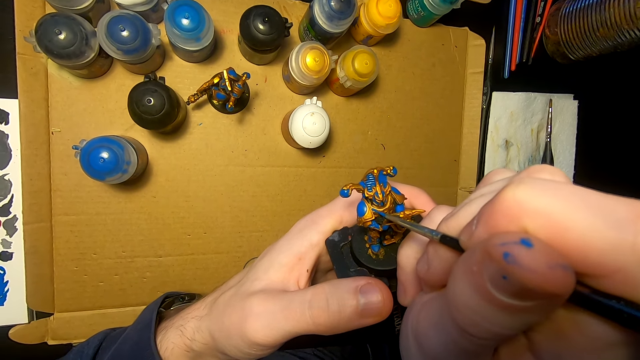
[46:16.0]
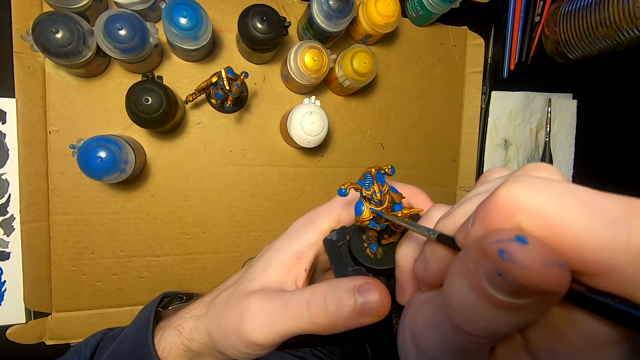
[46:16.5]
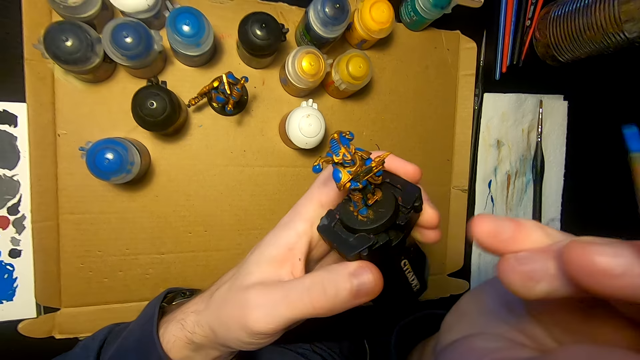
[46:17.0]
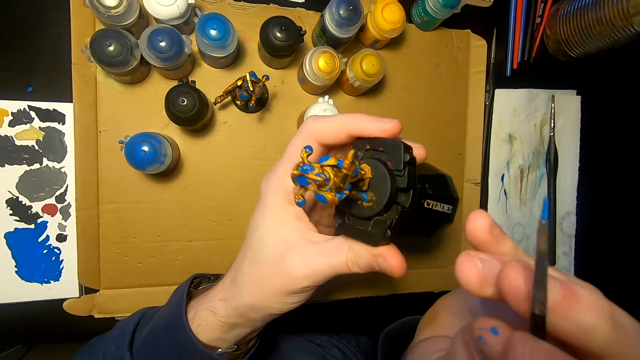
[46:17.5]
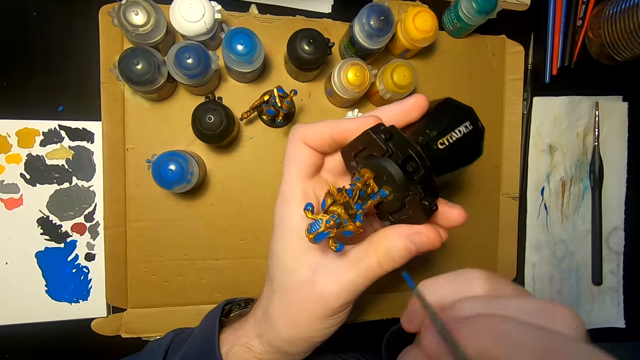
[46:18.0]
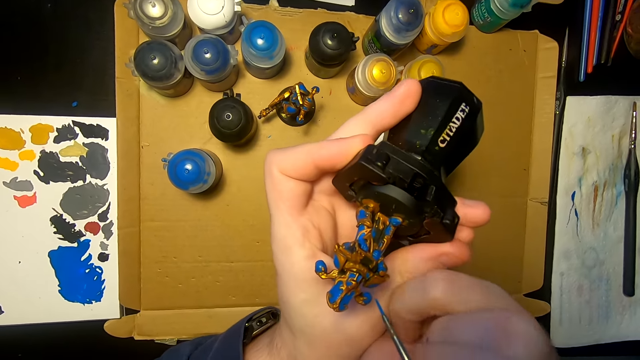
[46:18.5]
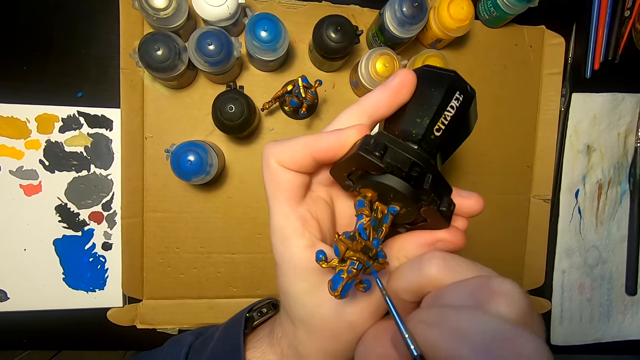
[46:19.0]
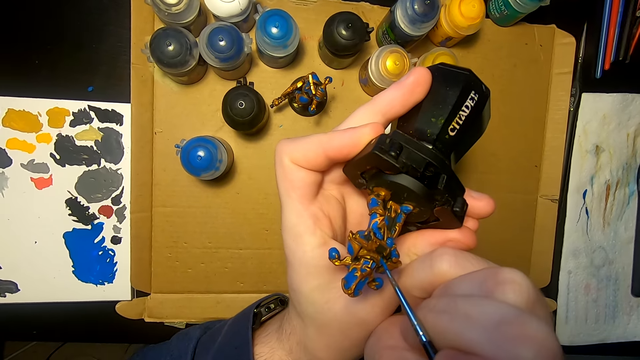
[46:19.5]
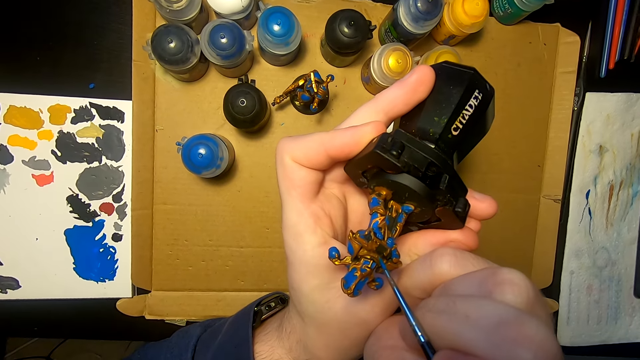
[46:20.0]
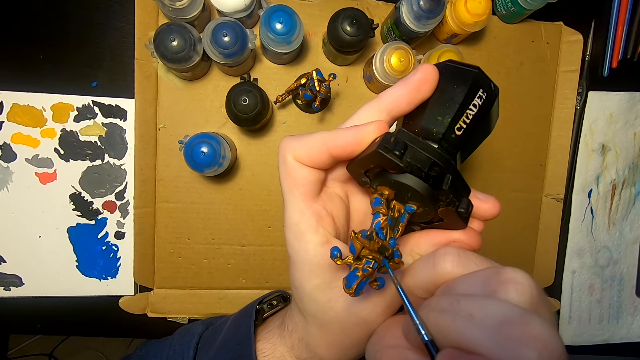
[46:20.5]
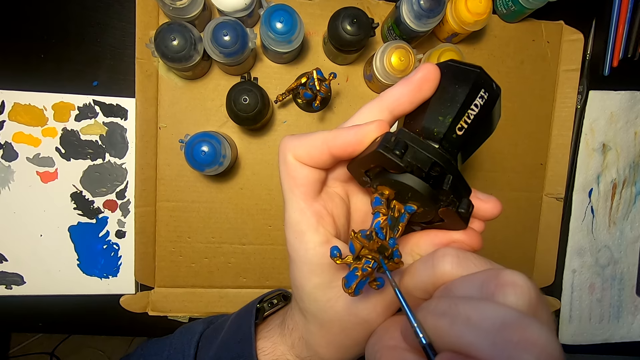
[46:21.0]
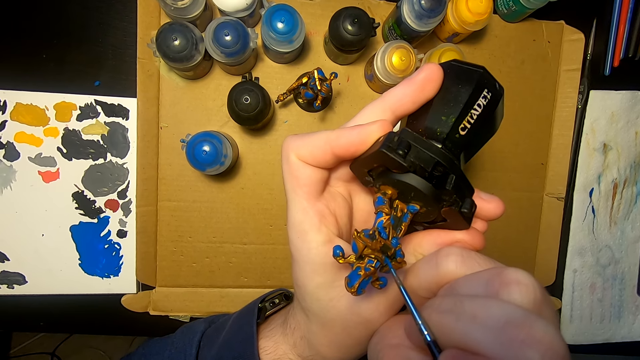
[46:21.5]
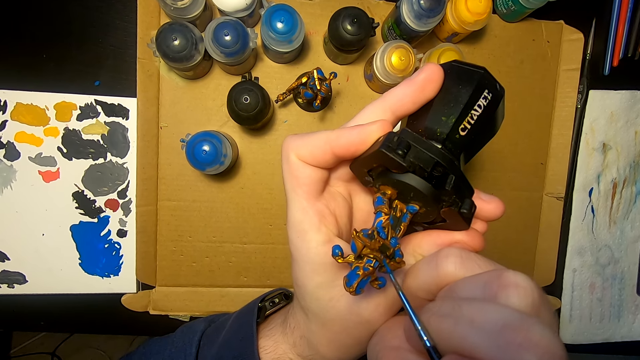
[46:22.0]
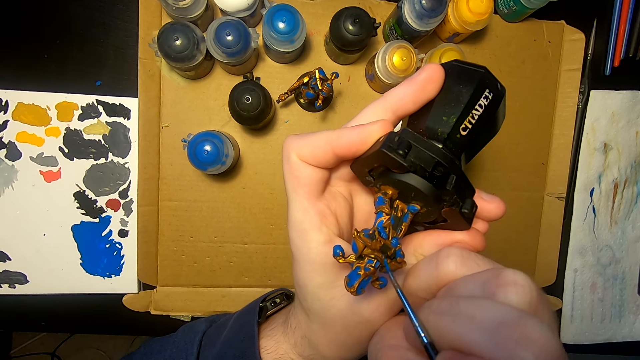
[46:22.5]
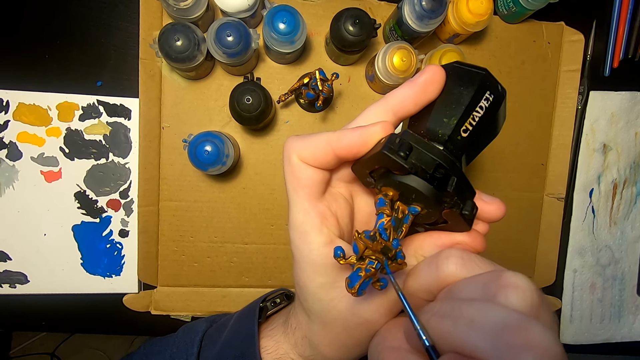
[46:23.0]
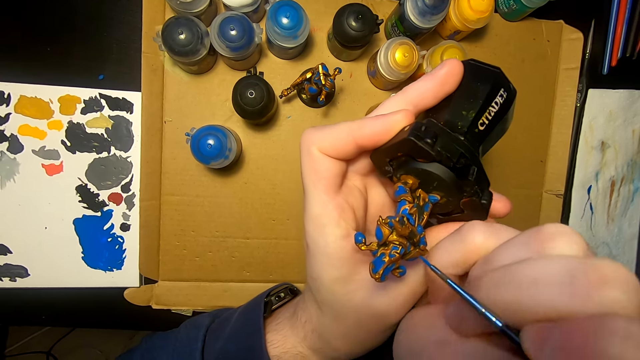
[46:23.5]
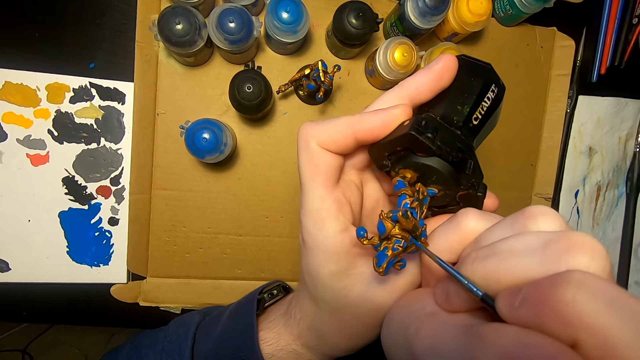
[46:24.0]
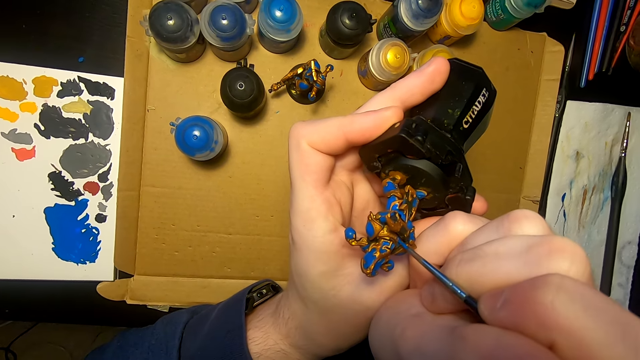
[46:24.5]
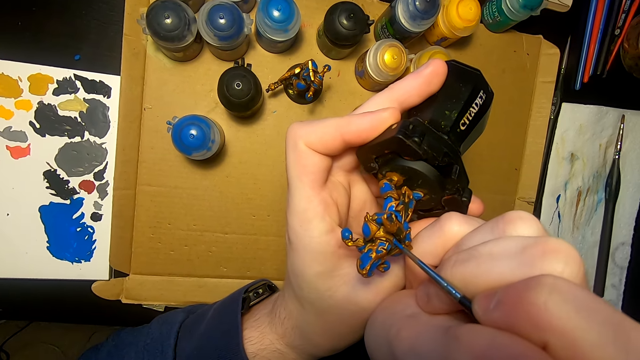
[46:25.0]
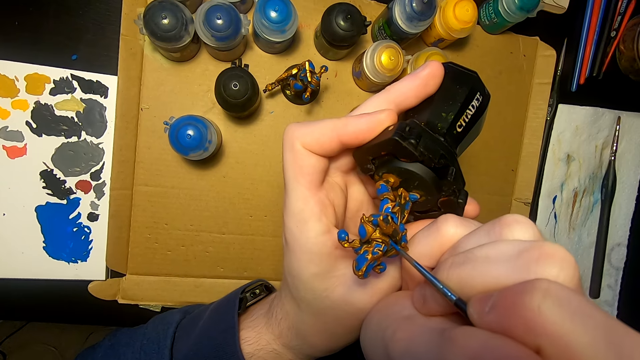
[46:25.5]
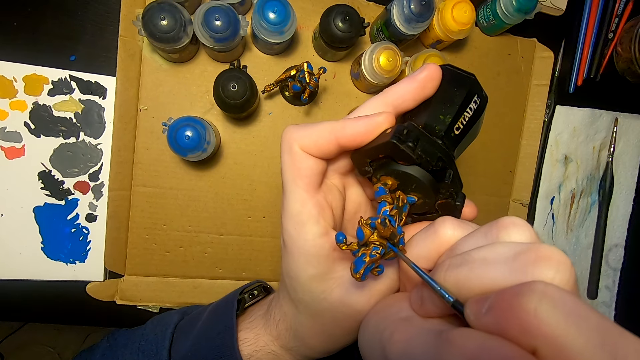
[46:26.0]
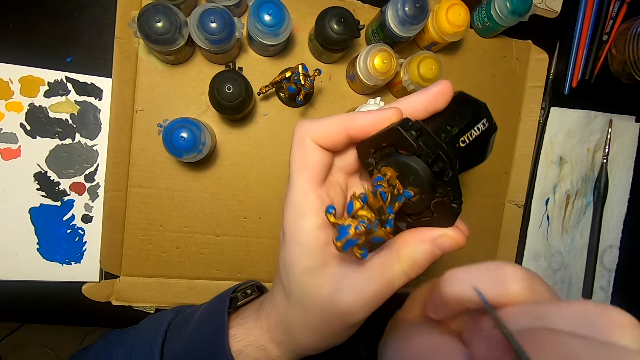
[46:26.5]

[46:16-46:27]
The camera wearer lifts the sculpture or figurine. They turn the sculpture, move the pen brush or paintbrush, and paint the sculpture with the pen brush. They paint the figurine with the paintbrush.

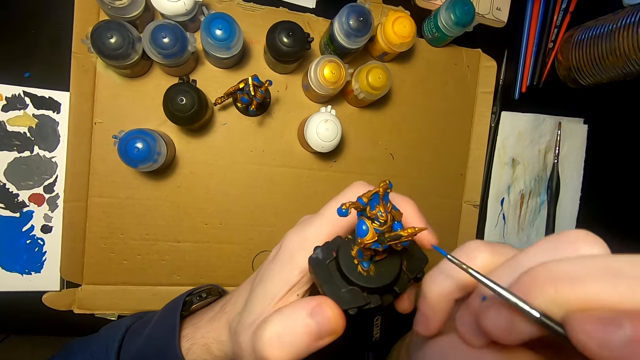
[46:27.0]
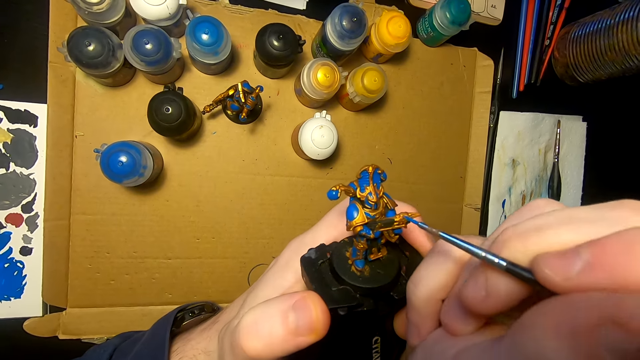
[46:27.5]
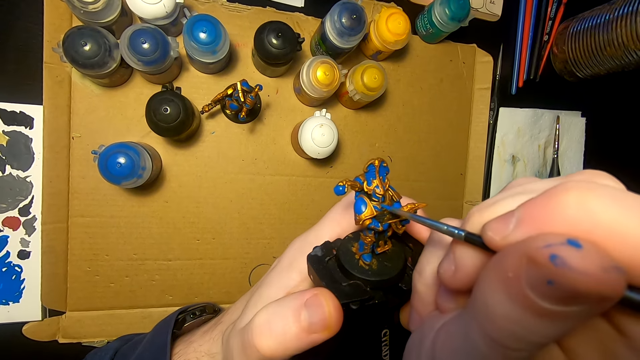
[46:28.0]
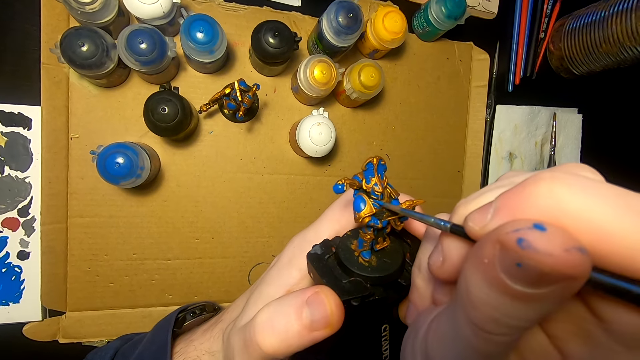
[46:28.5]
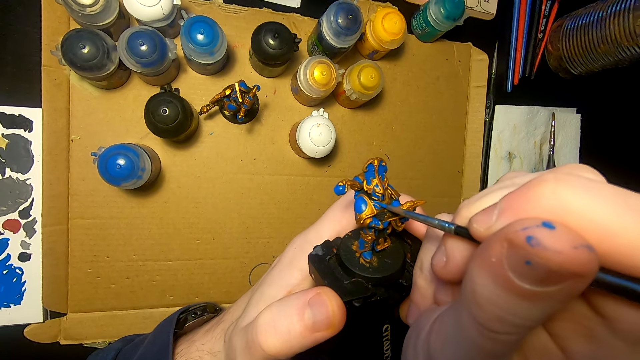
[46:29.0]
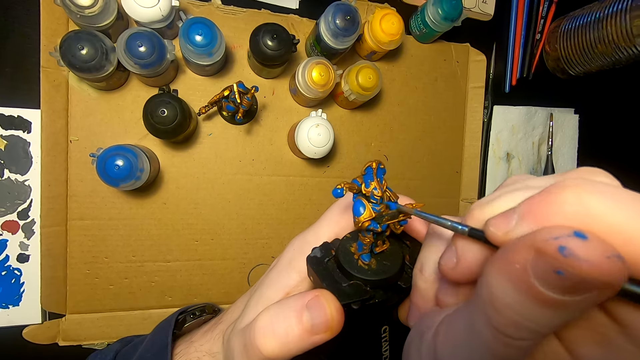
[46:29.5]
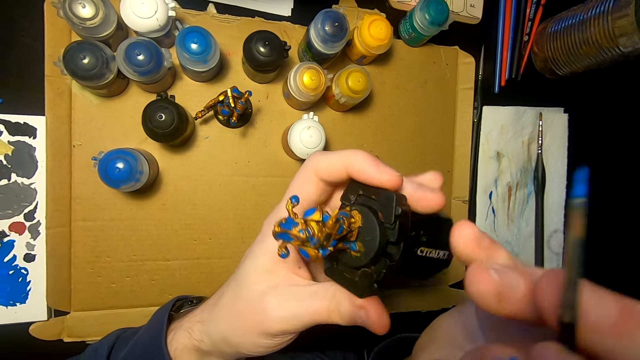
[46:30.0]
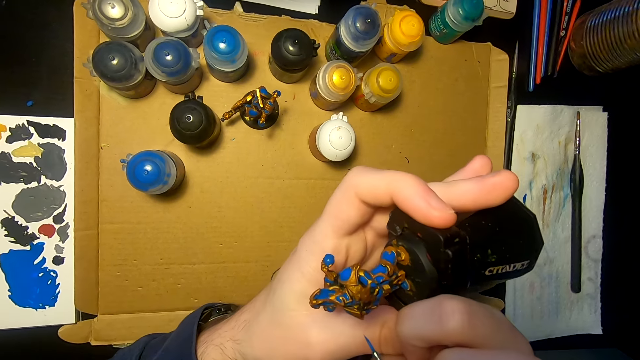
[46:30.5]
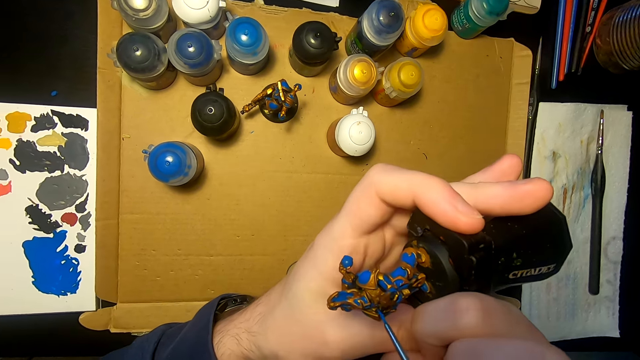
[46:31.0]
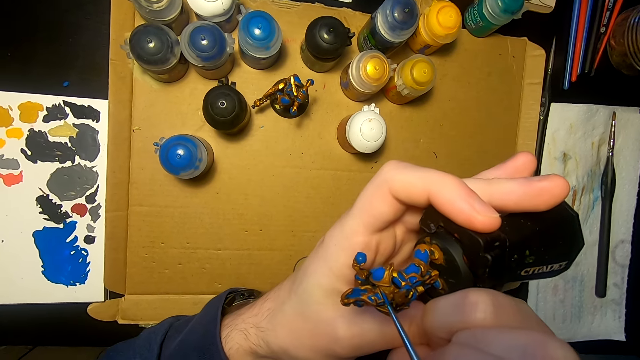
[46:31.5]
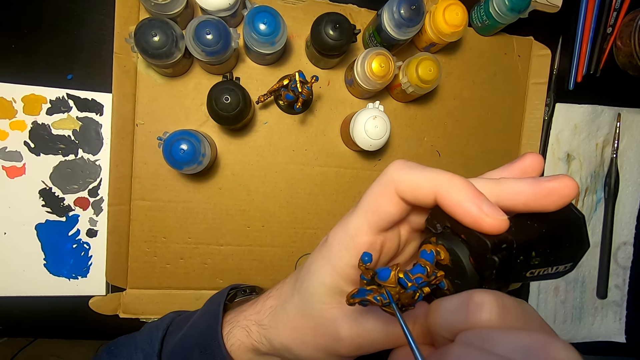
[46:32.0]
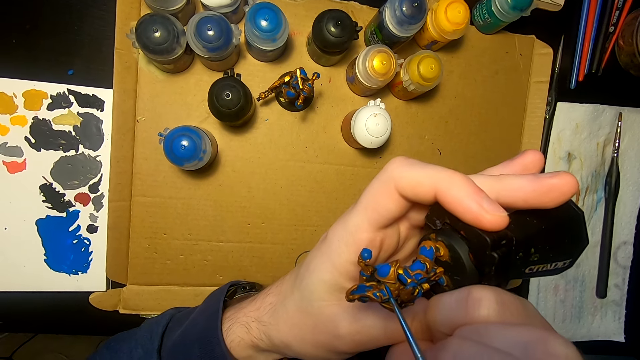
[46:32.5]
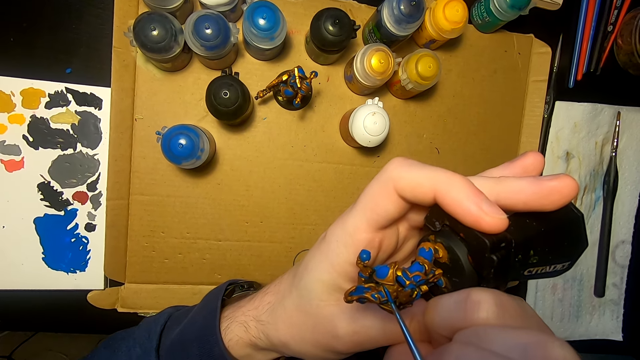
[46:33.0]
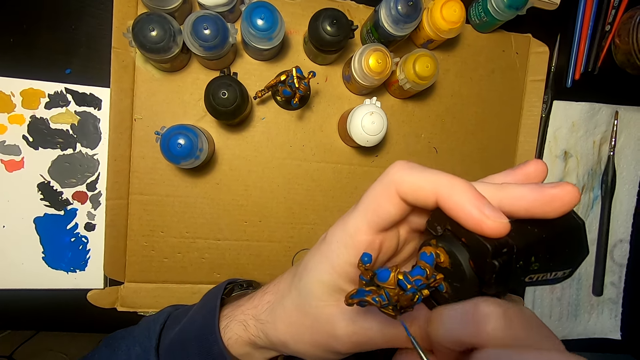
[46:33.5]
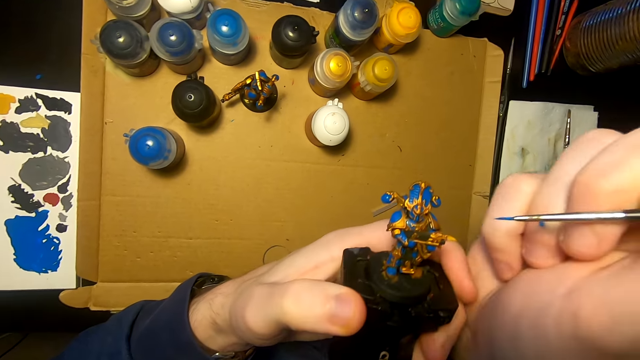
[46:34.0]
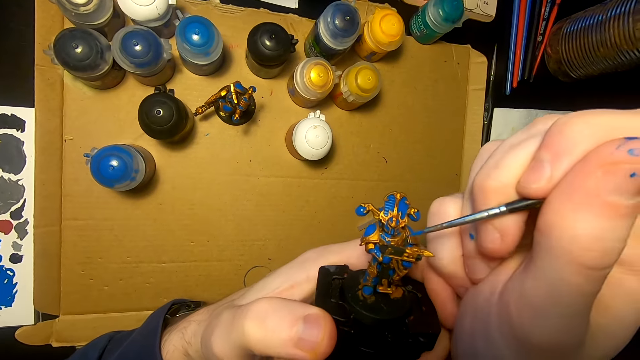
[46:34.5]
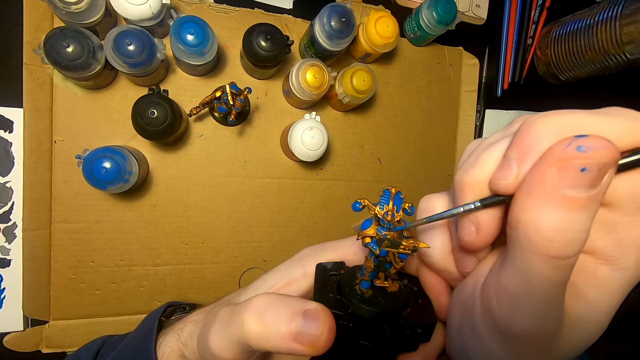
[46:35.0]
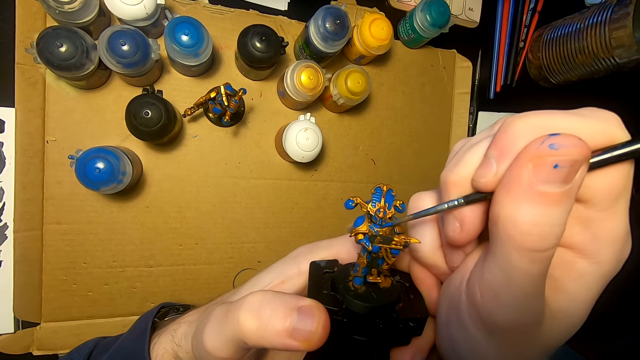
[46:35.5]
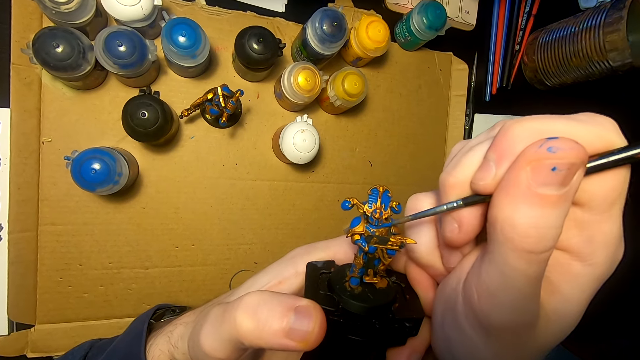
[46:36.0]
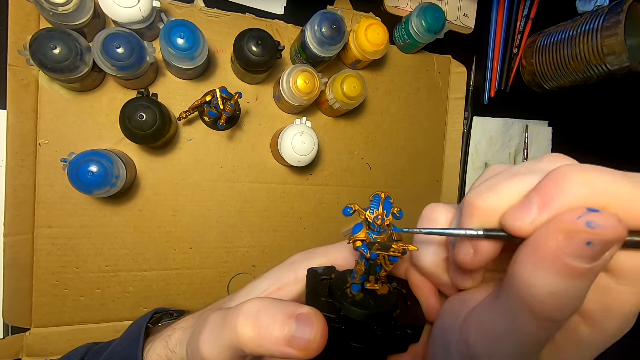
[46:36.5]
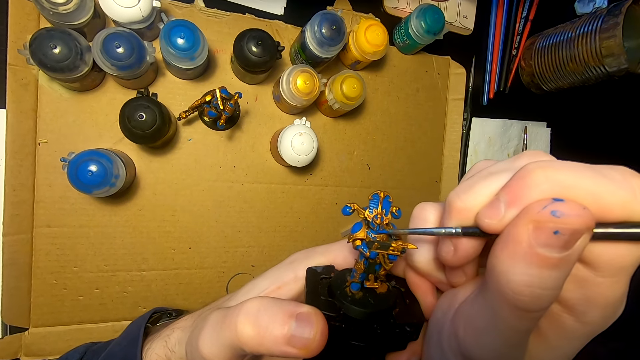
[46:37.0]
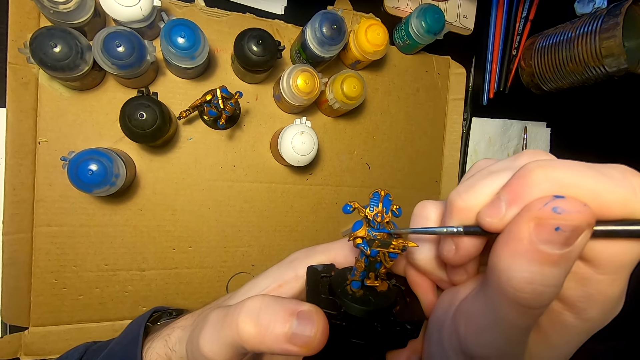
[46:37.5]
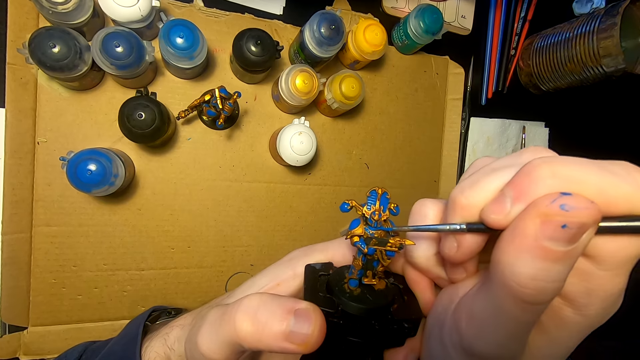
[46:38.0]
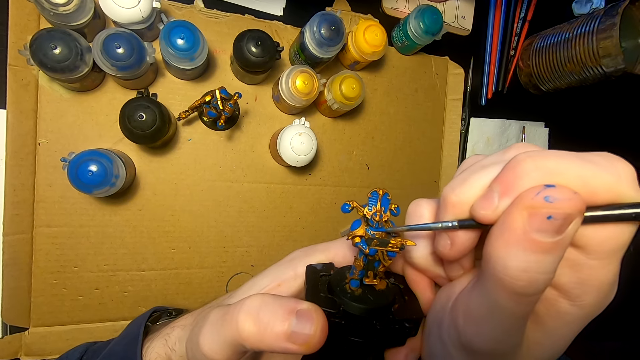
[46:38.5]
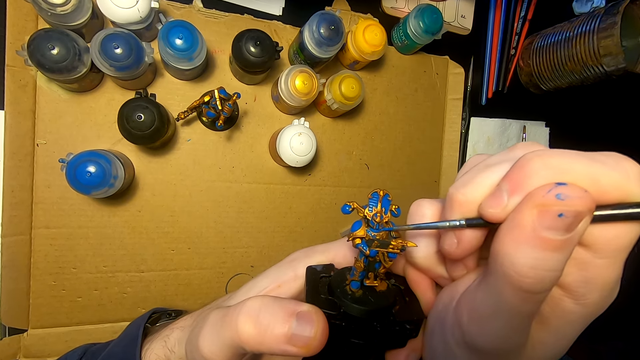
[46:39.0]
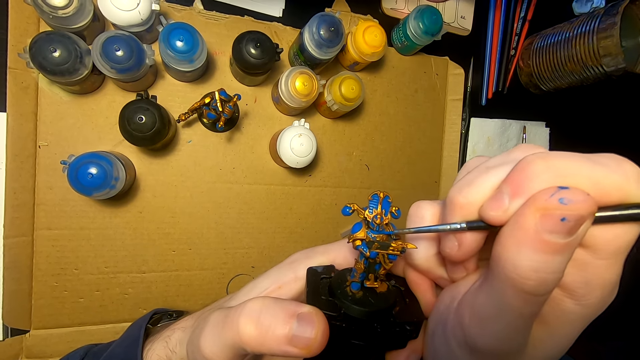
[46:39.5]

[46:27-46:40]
The camera wearer turns the sculpture or figurine. They paint the figurine with a paintbrush or pen brush. They turn the sculpture and paint the sculpture with the pen brush. They turn the sculpture and paint the sculpture with the pen brush. They paint the figurine with the paintbrush.
